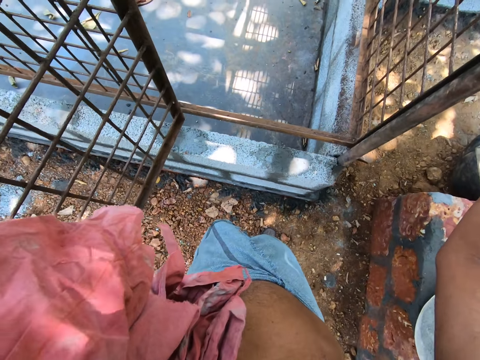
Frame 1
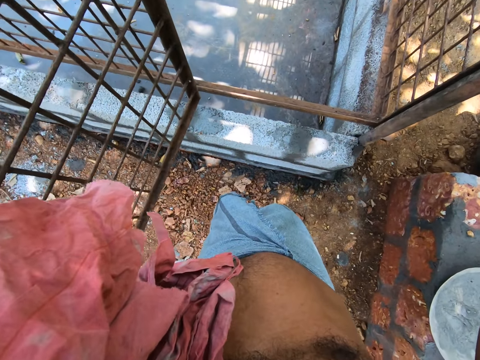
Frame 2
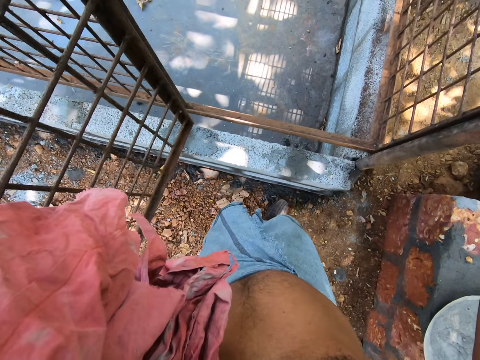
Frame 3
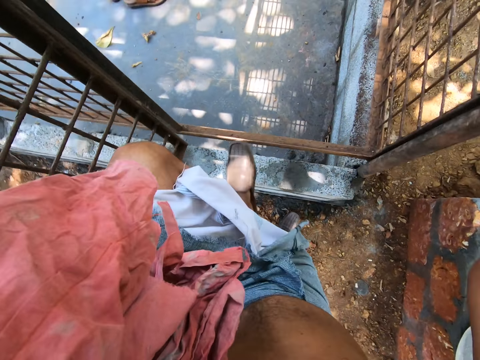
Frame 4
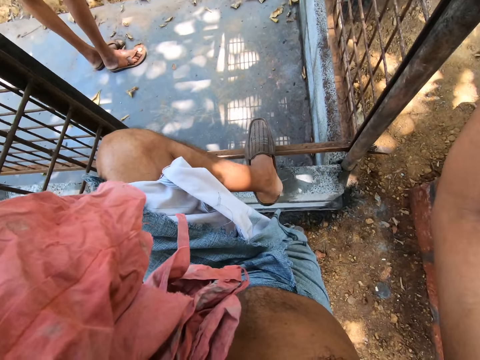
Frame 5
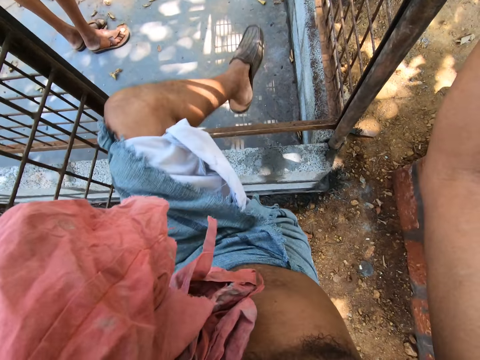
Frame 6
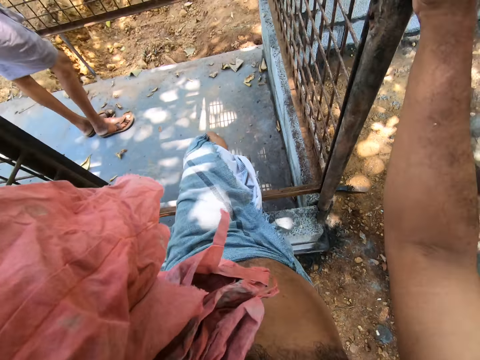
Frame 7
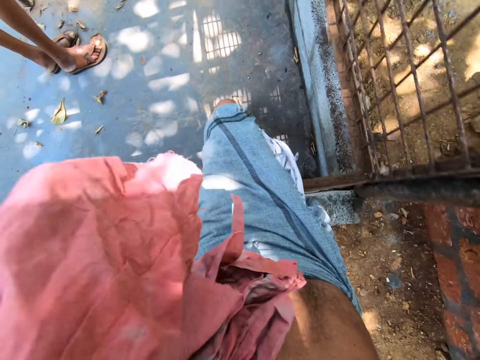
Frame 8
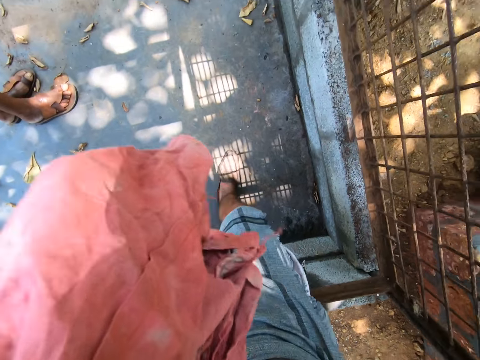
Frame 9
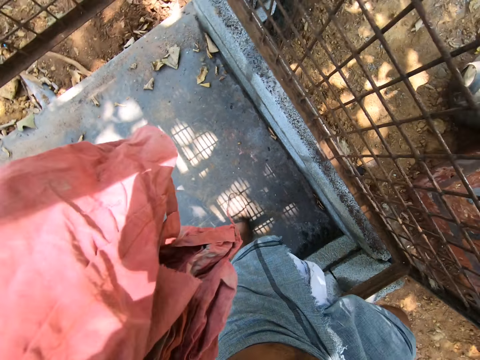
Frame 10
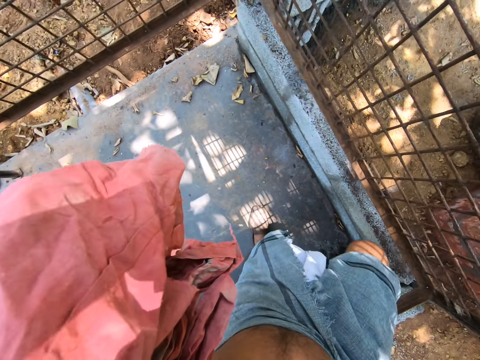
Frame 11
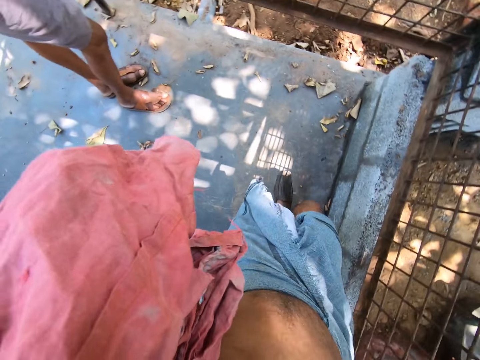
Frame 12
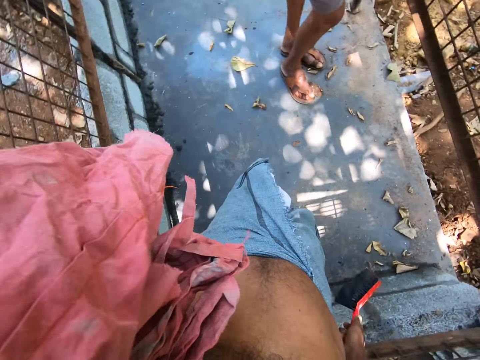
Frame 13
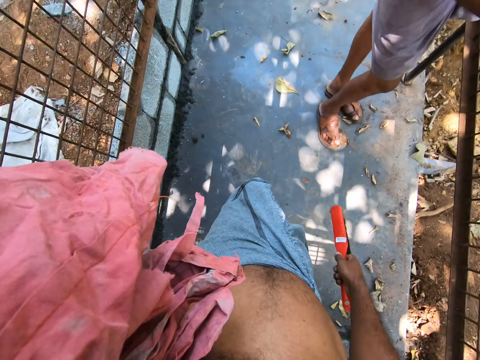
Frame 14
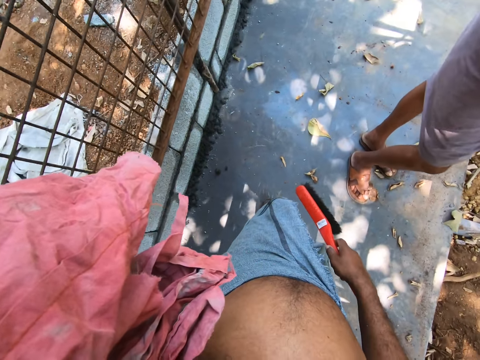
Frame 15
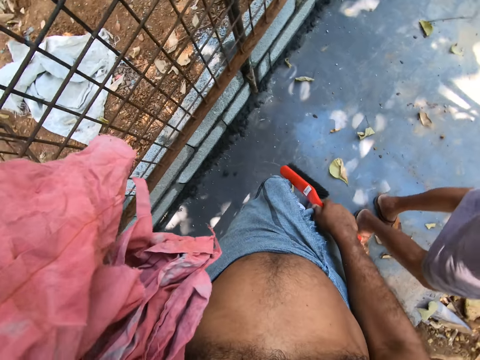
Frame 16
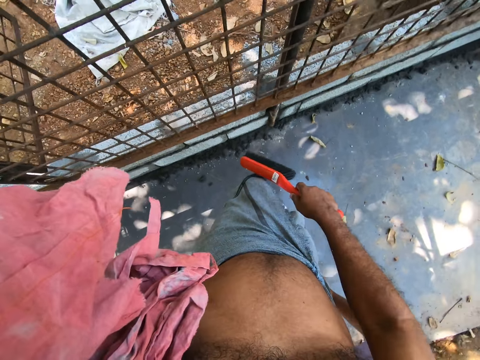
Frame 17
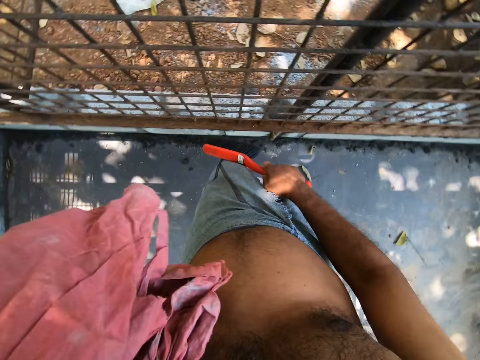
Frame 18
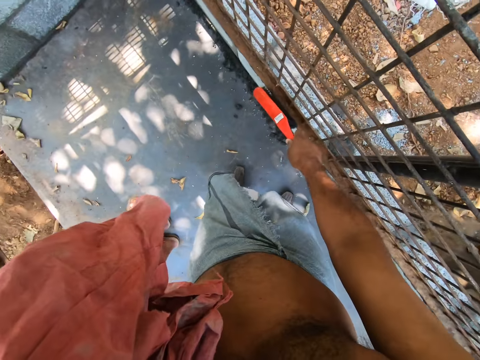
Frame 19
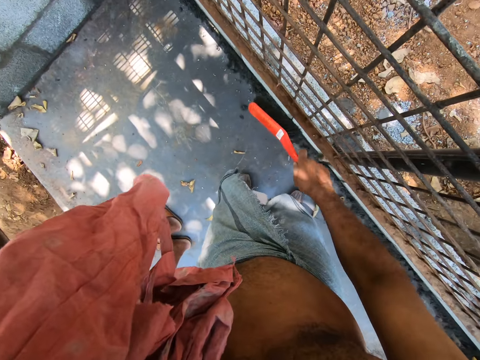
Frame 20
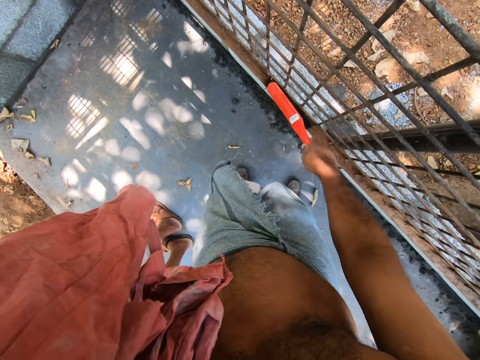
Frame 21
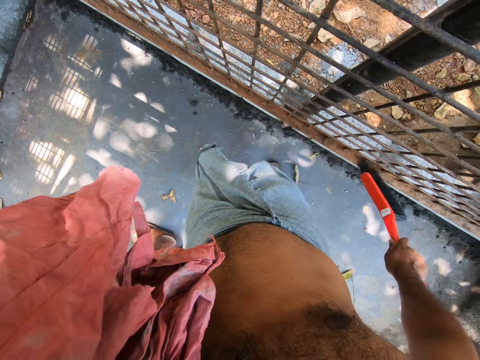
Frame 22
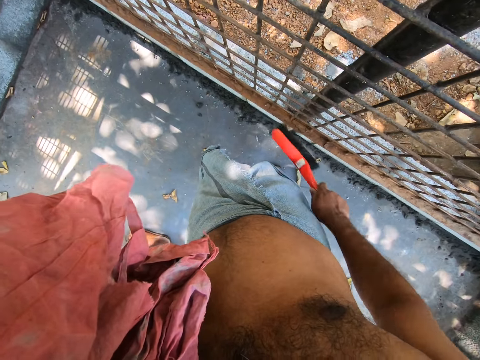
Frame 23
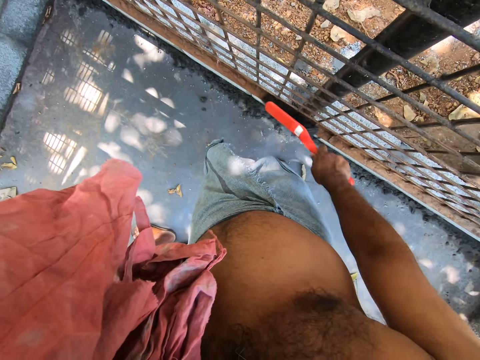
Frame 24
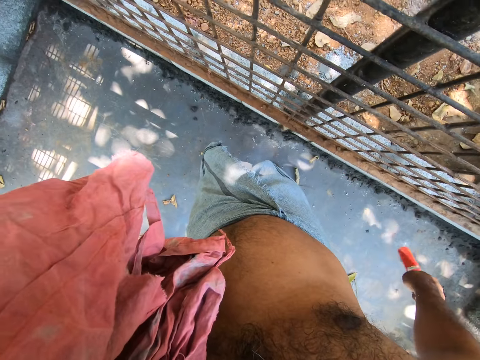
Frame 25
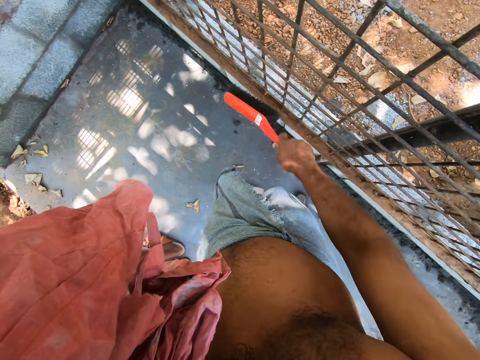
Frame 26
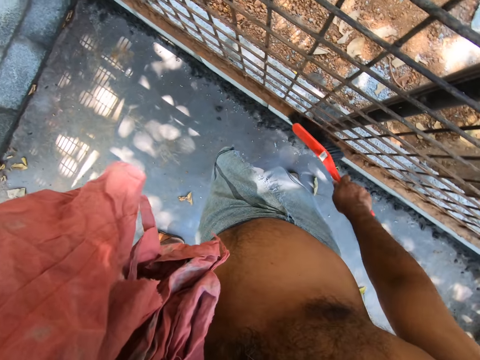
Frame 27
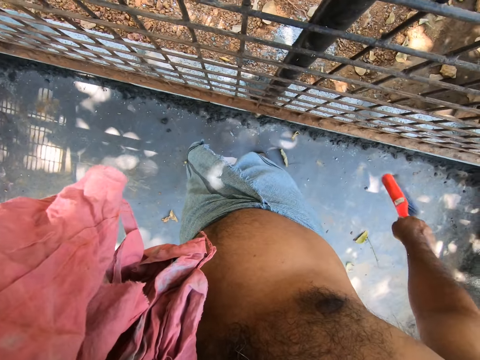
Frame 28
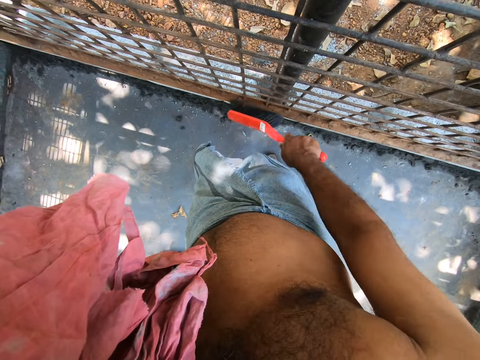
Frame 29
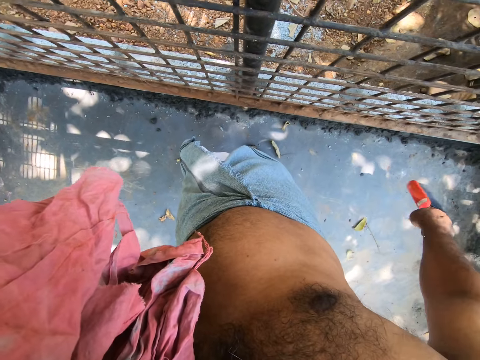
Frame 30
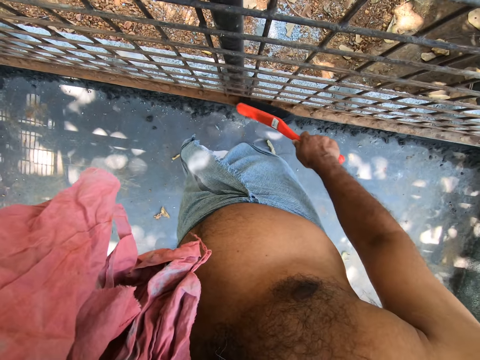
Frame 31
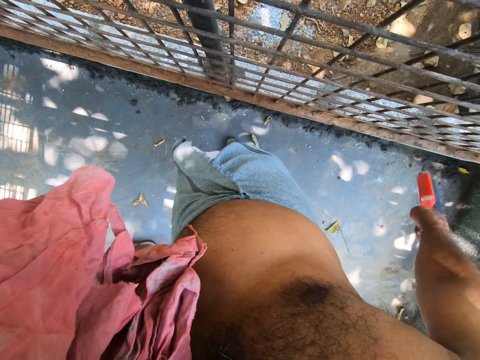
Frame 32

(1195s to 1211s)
The camera wearer holds the metal enclosure with his right hand. He steps into the metal enclosure. He lifts his leg. He speaks into the mobile phone in his left hand. He walks a few steps. He brushes the grille of the metal enclosure with the brush in his right hand.

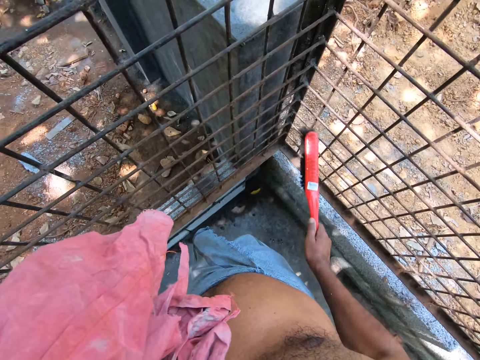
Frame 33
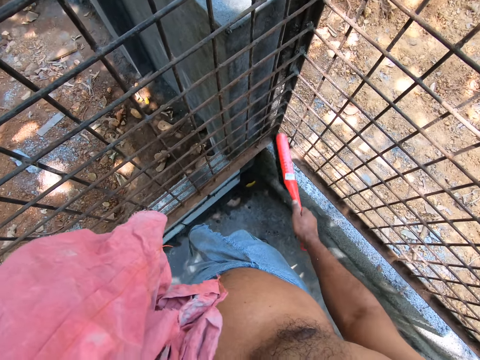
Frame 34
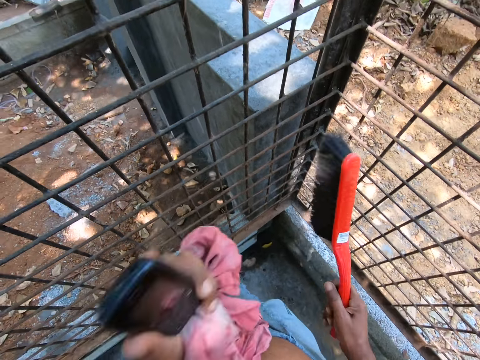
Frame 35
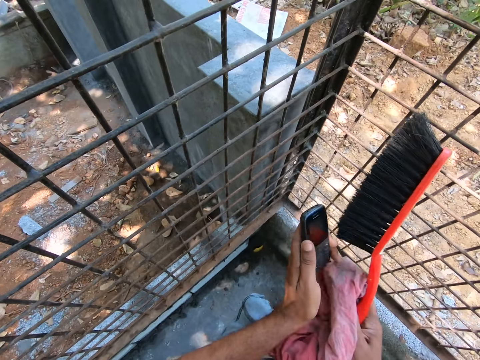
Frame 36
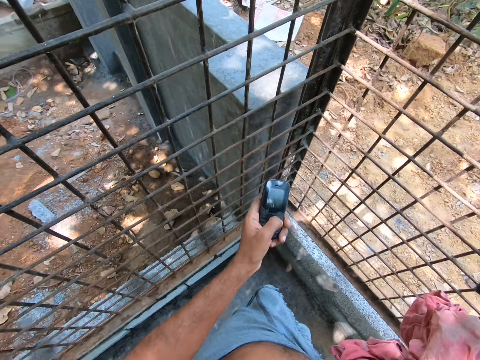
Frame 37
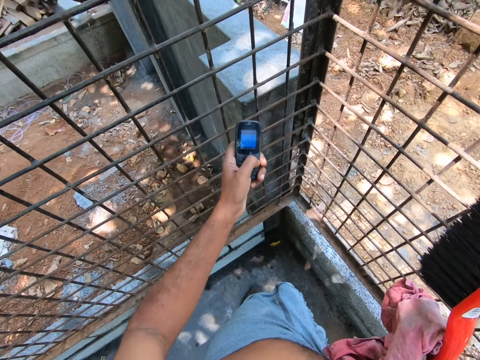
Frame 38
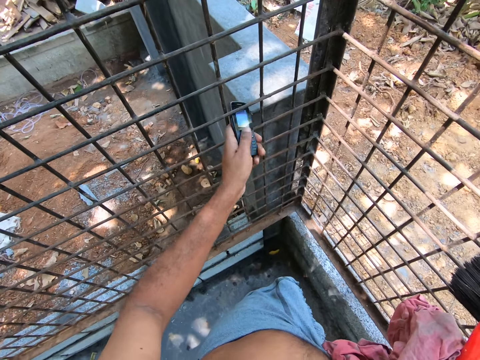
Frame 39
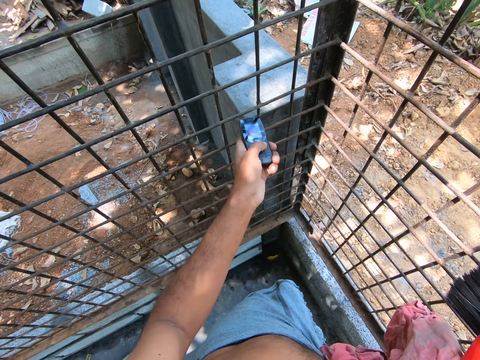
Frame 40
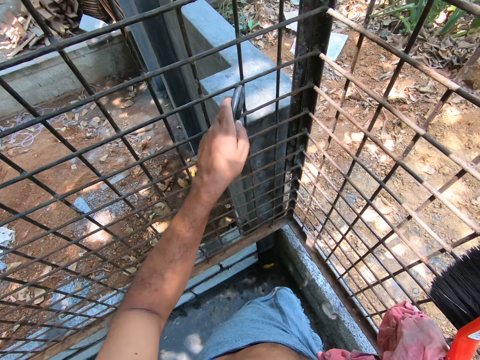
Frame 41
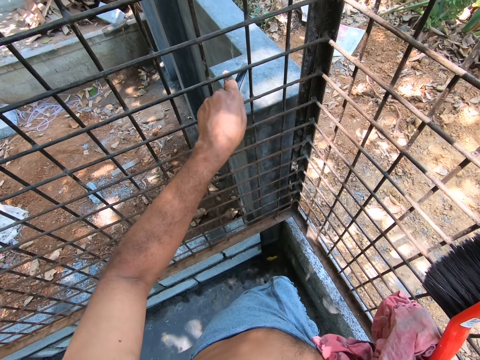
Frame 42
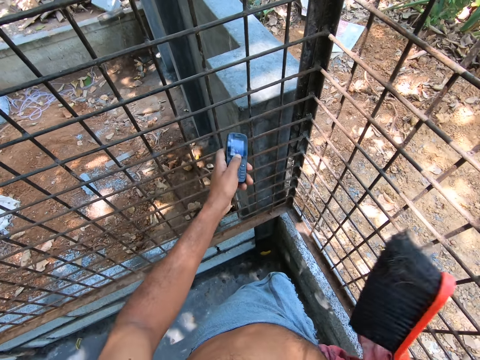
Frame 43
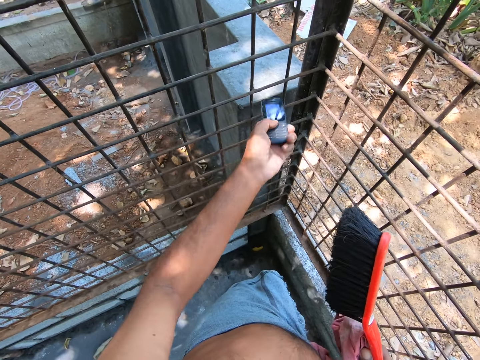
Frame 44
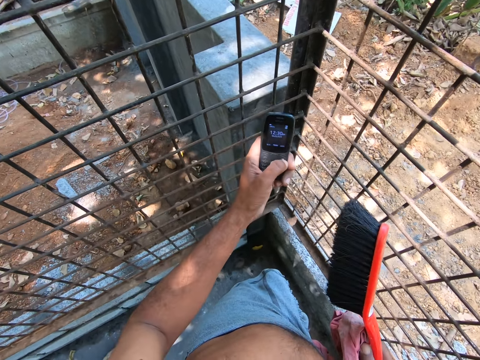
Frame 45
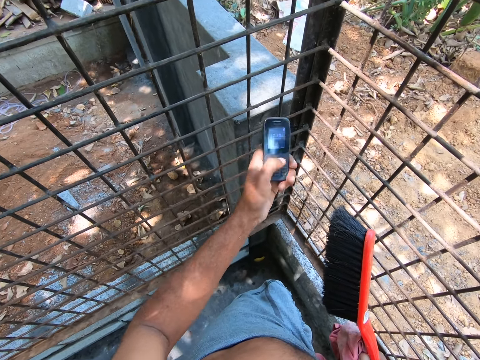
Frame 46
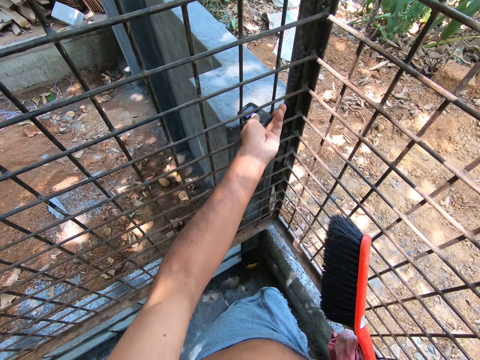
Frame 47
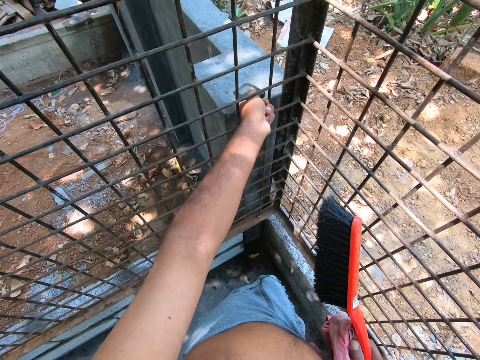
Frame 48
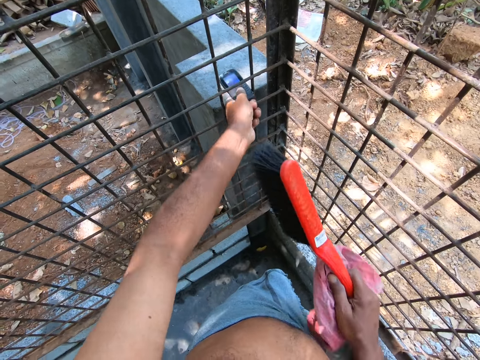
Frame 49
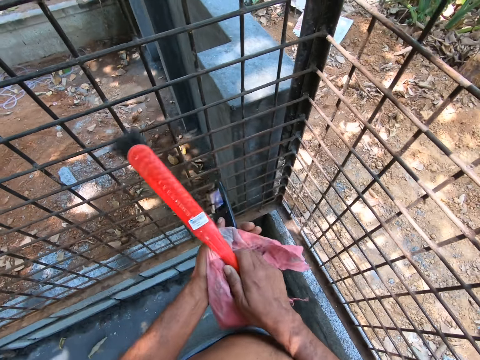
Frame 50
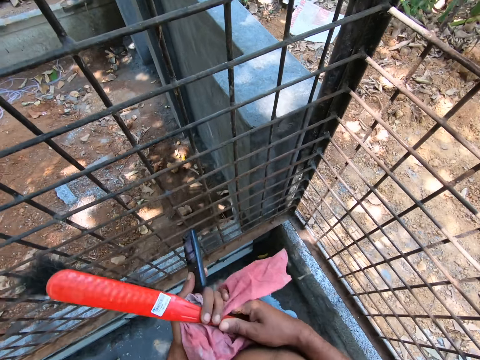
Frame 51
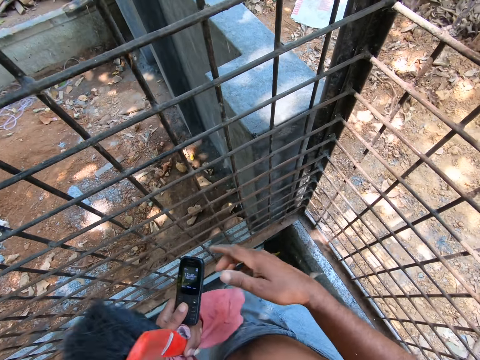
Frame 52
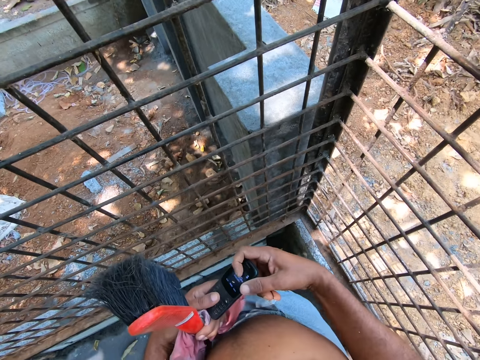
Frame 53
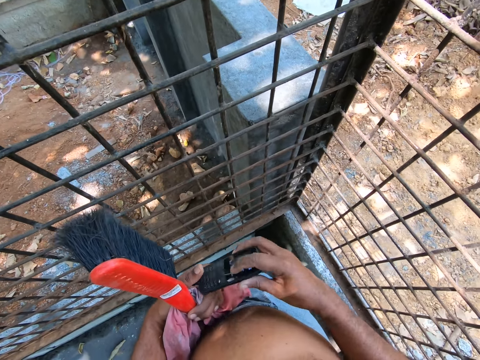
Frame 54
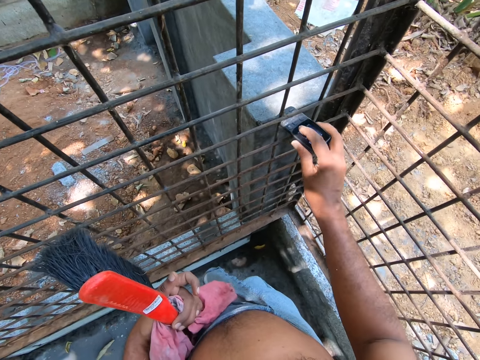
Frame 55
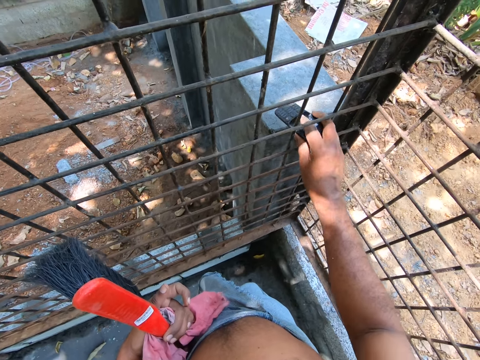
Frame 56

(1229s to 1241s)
The camera wearer transfers the rag from his left hand to his right hand. He operates the mobile phone in his left hand. He taps the grille with the mobile phone in his left hand. He looks at the mobile phone. He puts down the mobile phone. He transfers the rag and the brush from his right hand to his left hand. He takes away the mobile phone. He transfers the mobile phone from his left hand to his right hand. He passes both his right hand and the mobile phone through the grille of the metal enclosure.
